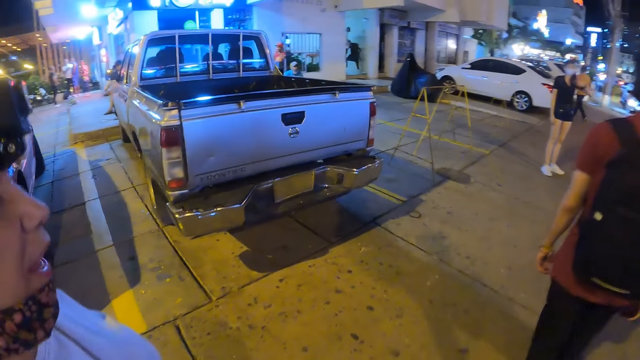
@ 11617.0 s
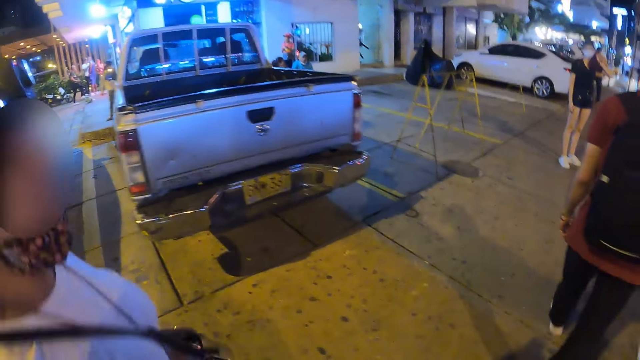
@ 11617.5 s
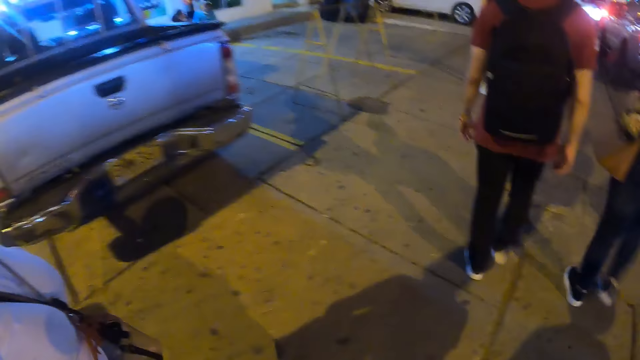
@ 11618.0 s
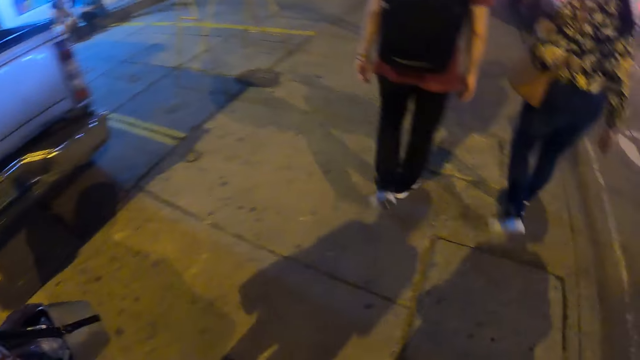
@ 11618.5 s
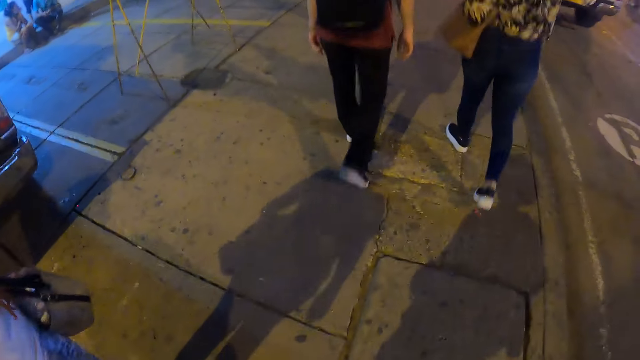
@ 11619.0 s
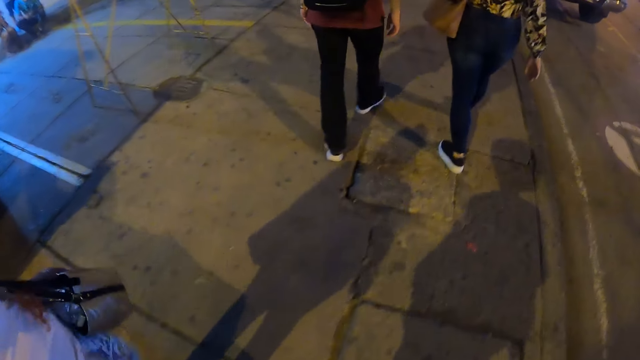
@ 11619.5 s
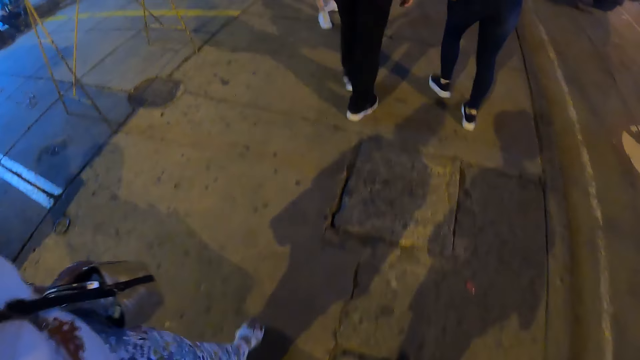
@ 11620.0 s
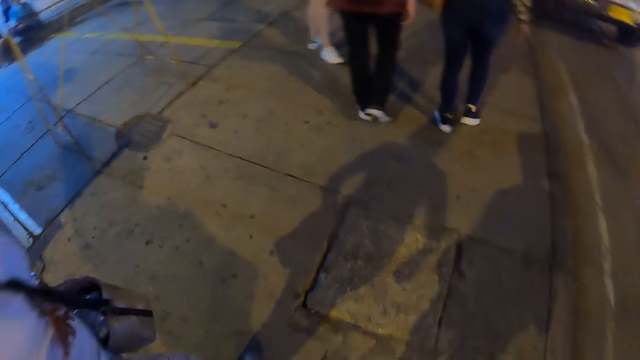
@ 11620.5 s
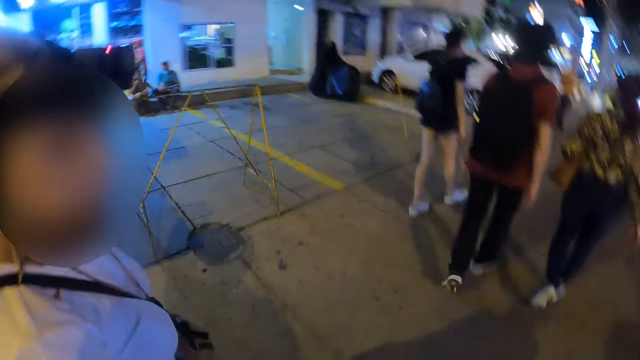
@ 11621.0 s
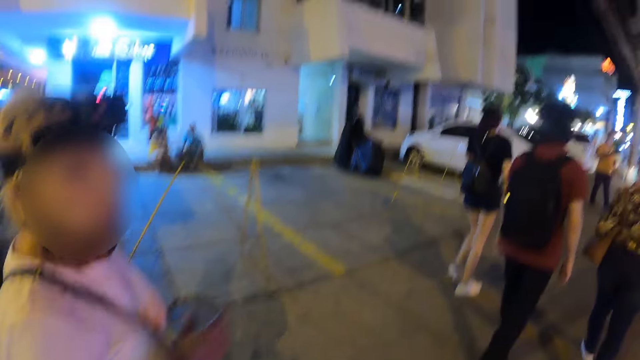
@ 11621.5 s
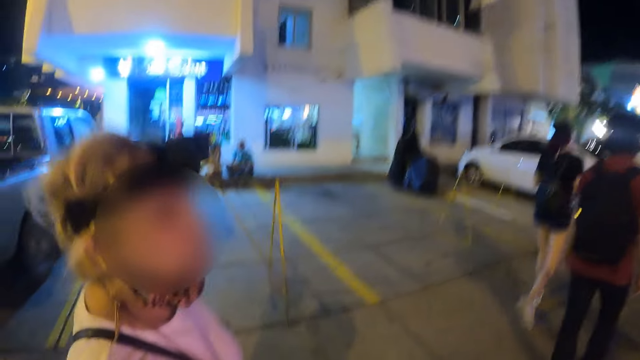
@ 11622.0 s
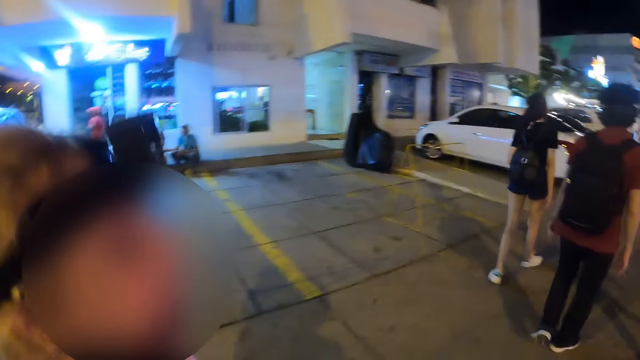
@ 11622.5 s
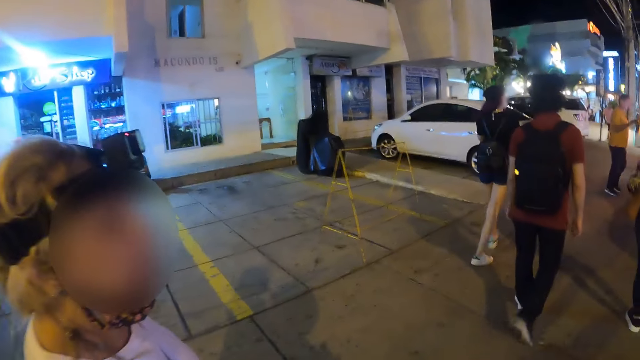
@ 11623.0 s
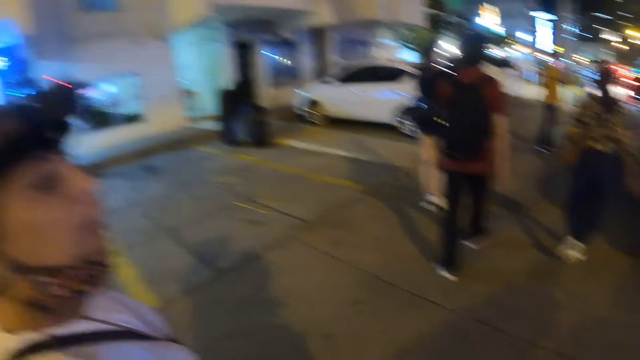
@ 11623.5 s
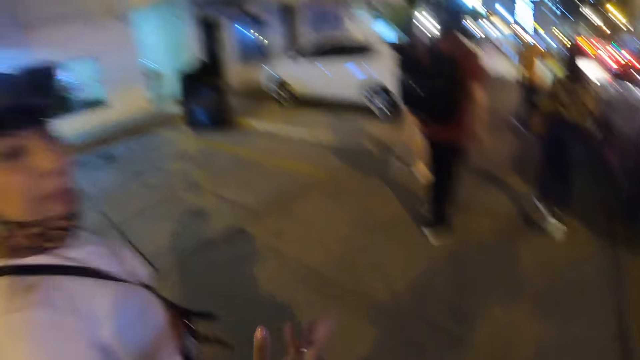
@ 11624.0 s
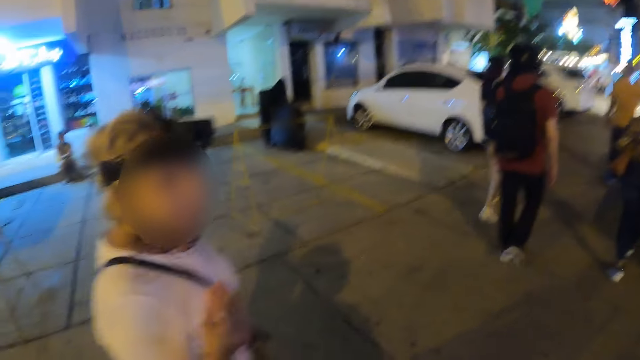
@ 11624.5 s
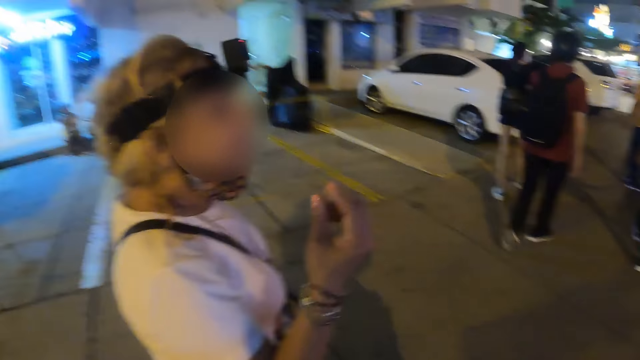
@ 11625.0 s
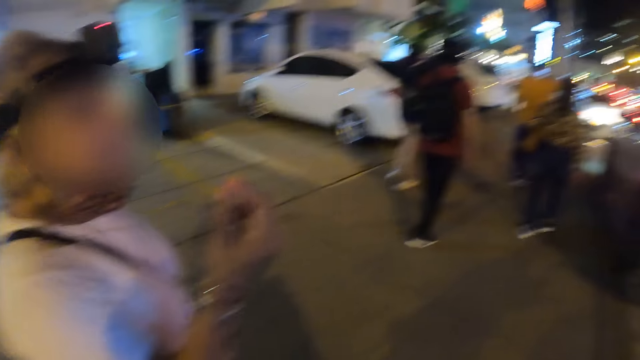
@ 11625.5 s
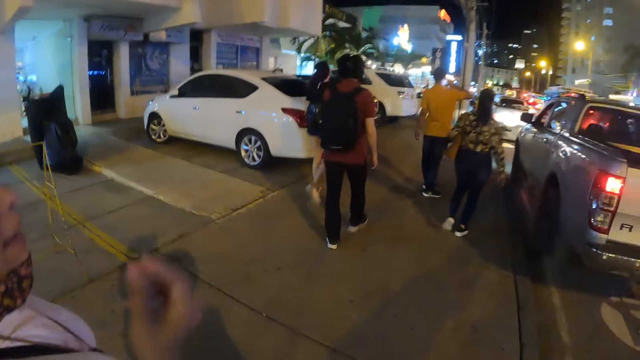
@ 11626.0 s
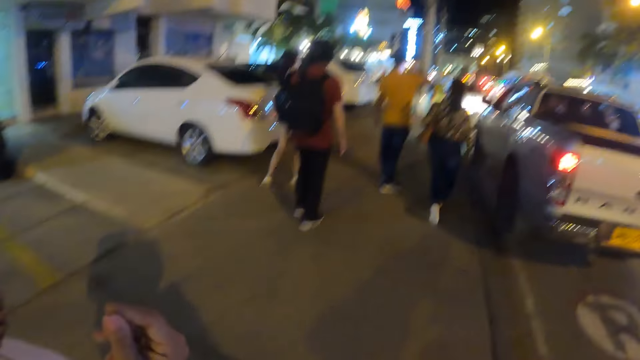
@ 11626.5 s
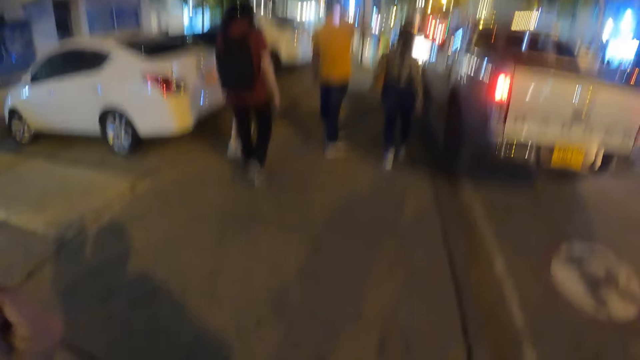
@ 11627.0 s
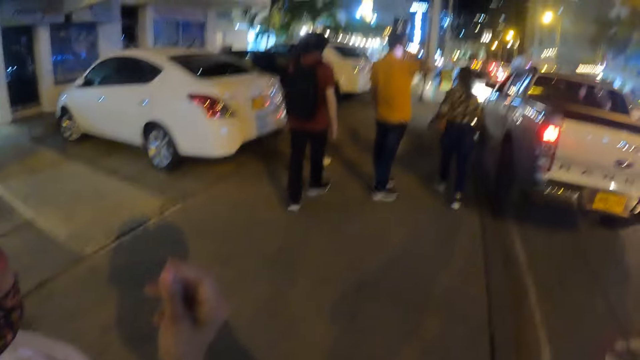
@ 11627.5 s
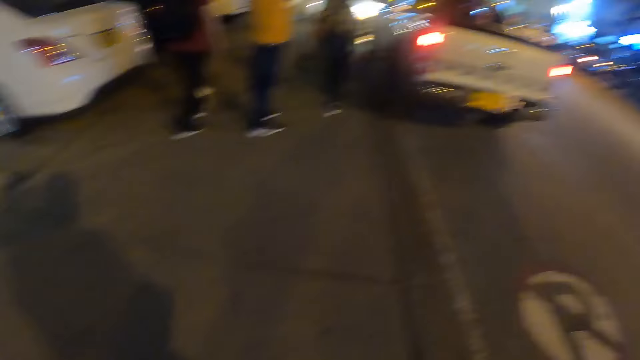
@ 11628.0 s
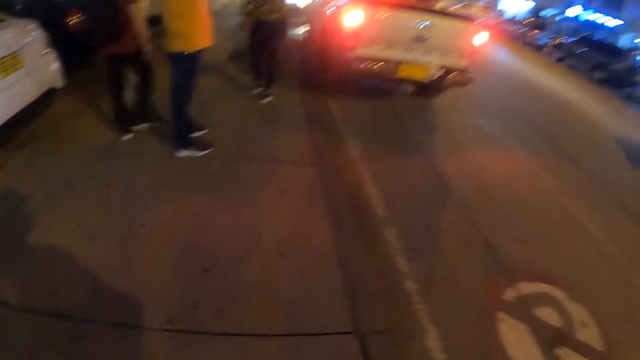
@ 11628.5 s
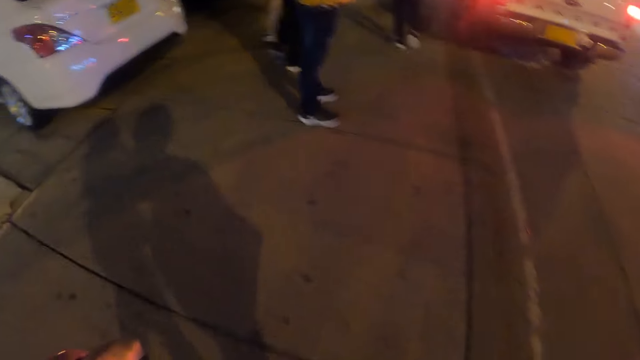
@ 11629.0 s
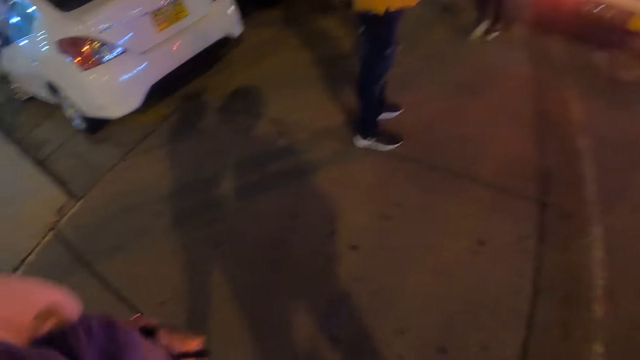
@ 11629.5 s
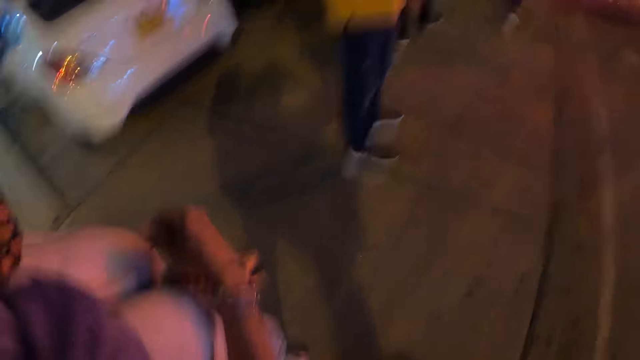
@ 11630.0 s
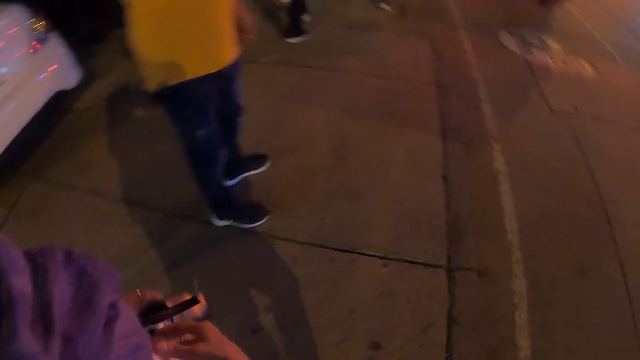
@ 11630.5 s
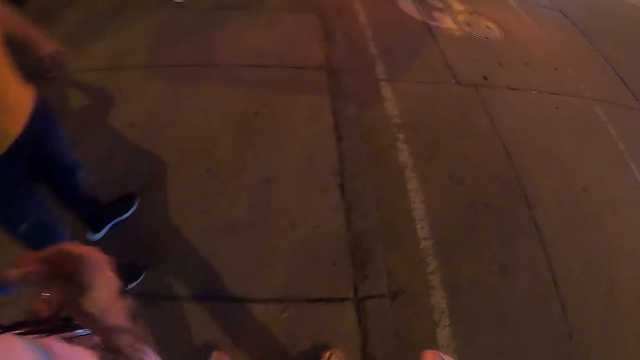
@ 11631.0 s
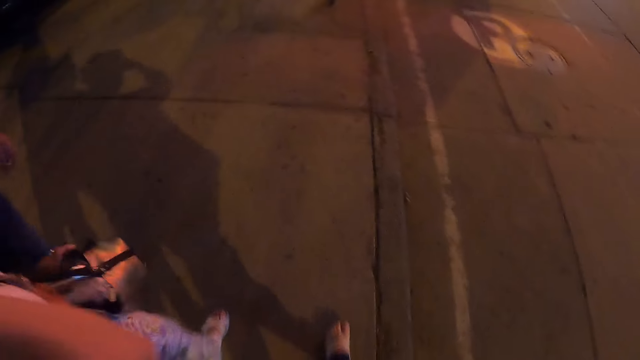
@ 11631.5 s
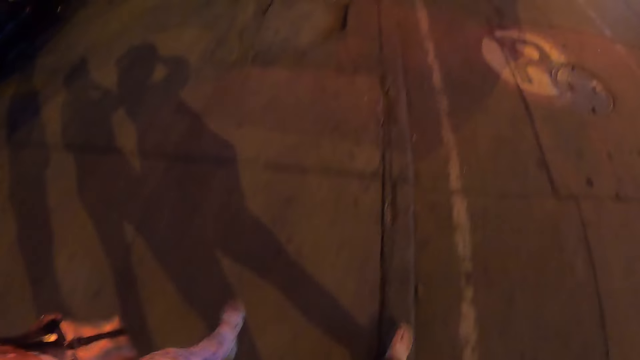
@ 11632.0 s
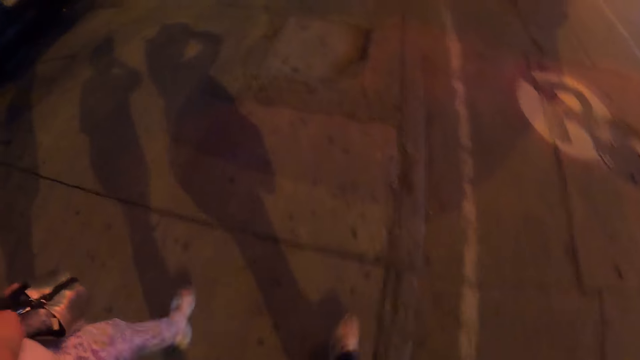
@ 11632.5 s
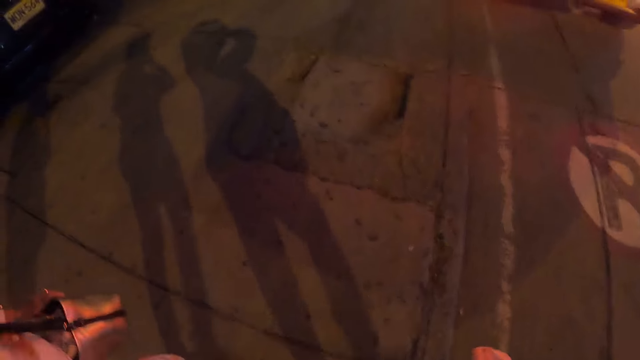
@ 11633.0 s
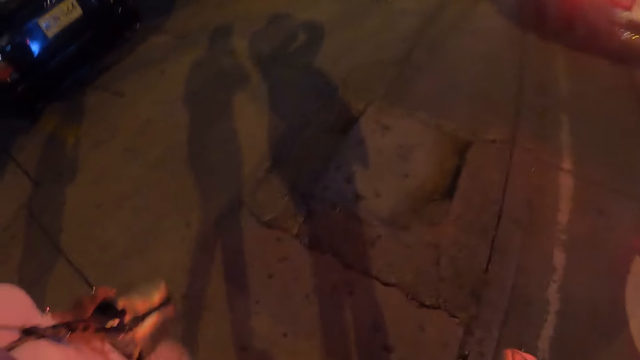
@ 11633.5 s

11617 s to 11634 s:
A woman talks to the camera wearer. The woman moves the right hand. Another woman talks to the camera wearer. The camera wearer walks around.

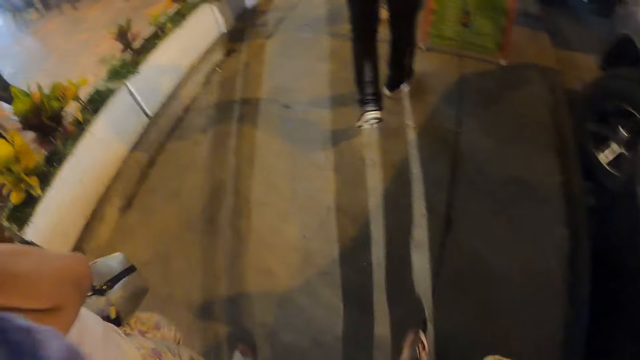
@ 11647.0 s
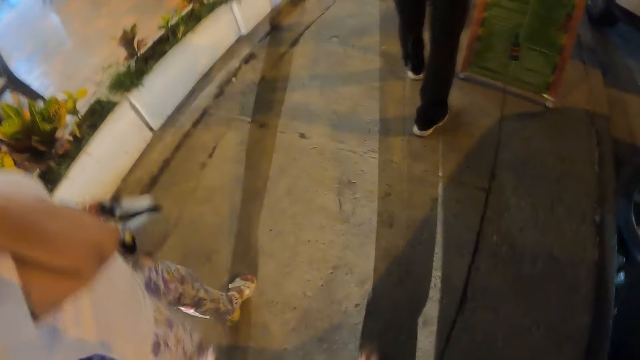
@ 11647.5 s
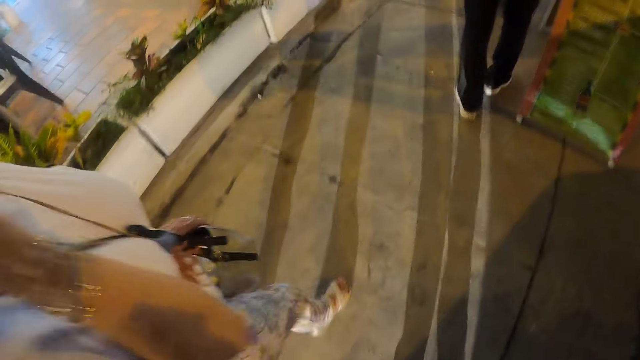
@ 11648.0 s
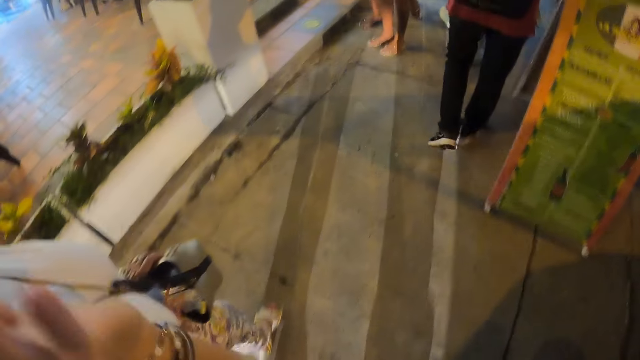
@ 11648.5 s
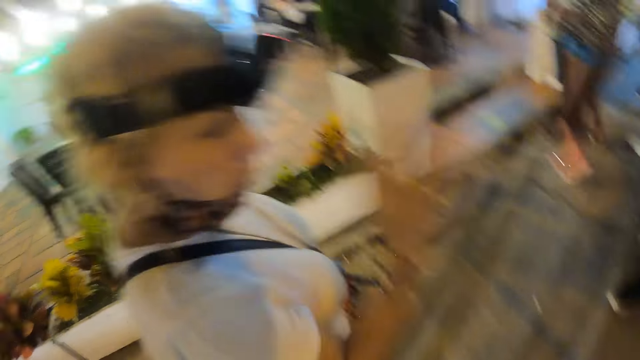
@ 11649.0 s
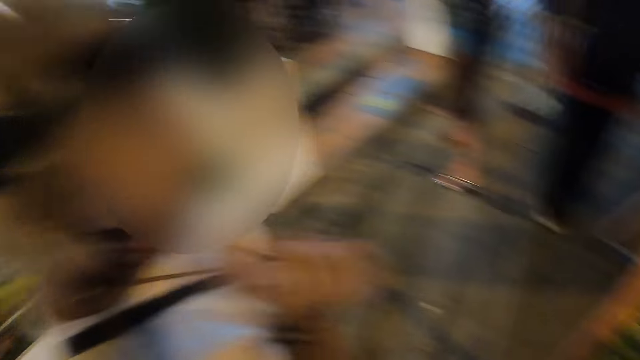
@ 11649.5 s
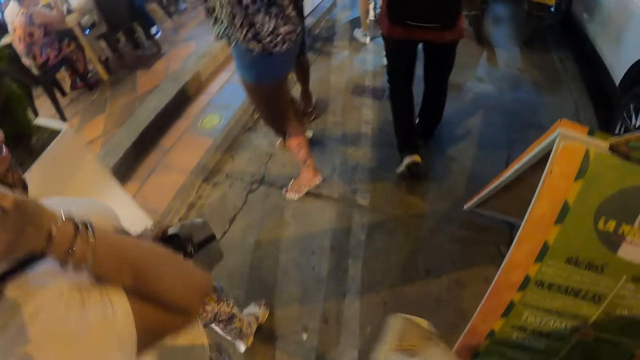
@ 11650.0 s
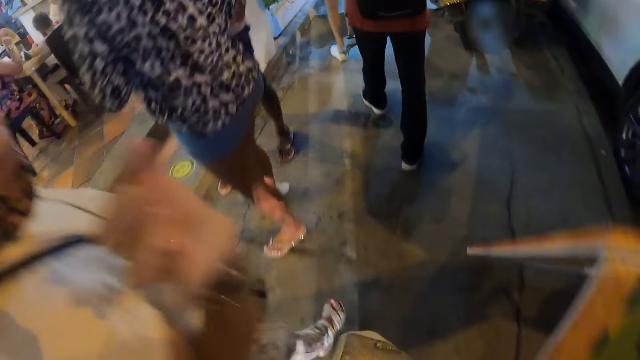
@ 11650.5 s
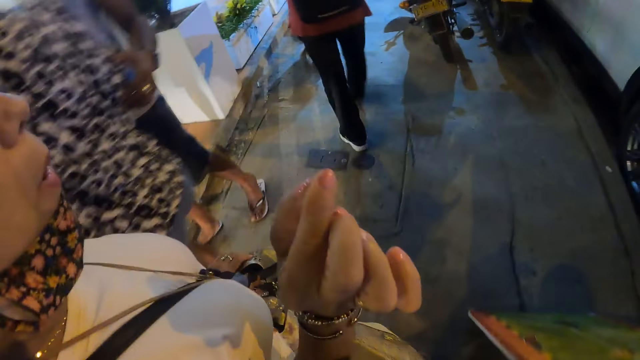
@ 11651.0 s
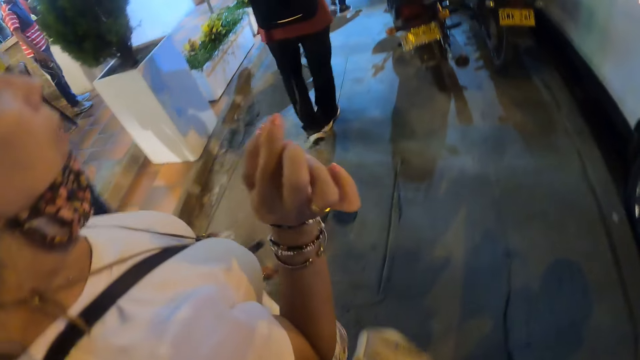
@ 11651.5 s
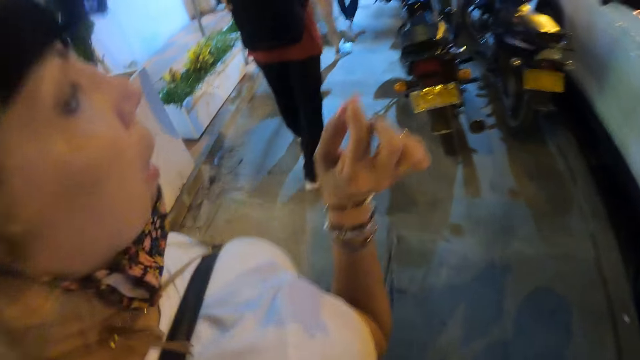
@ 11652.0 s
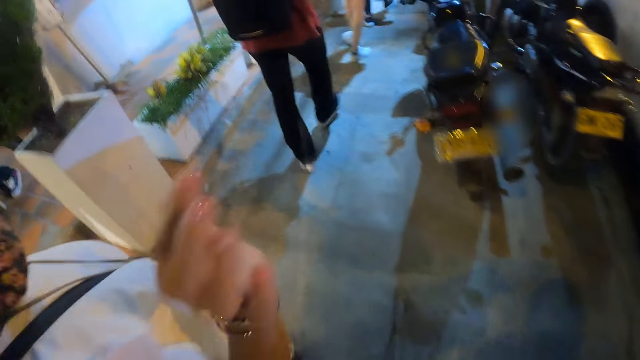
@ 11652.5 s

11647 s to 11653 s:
A woman interacts with the camera wearer.
